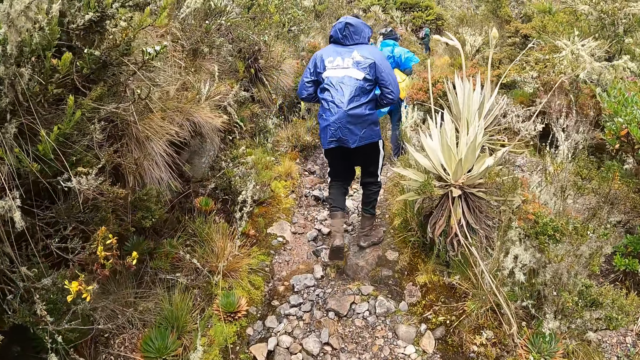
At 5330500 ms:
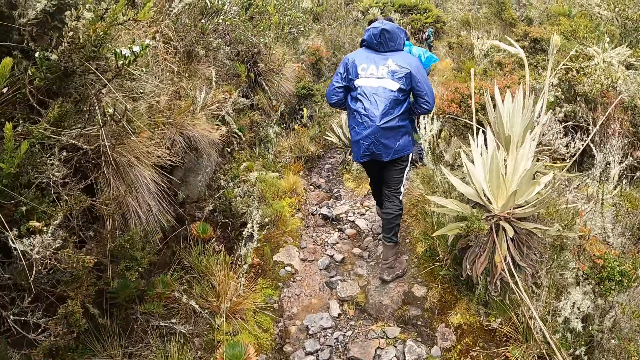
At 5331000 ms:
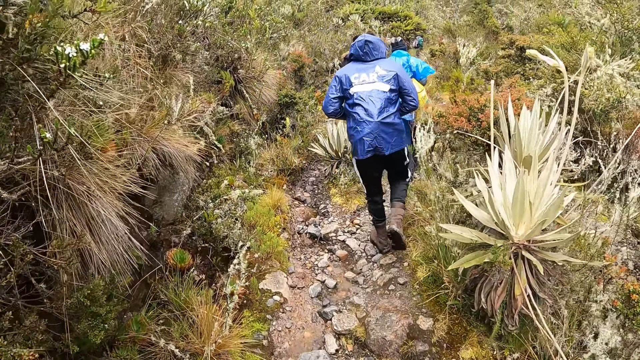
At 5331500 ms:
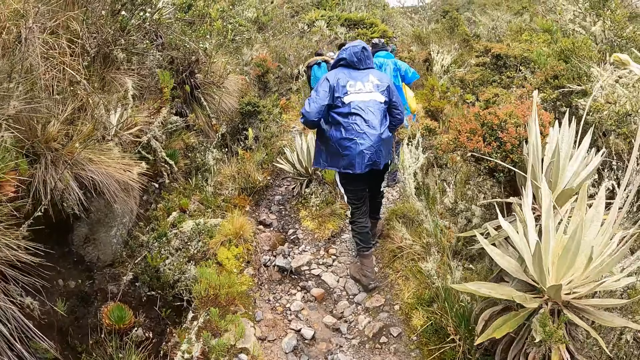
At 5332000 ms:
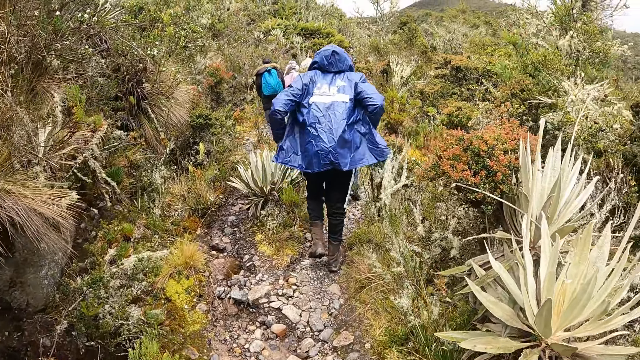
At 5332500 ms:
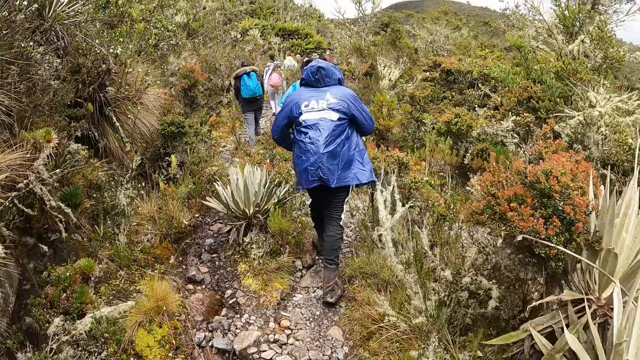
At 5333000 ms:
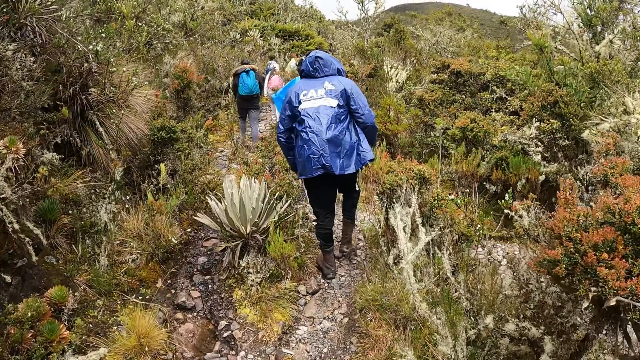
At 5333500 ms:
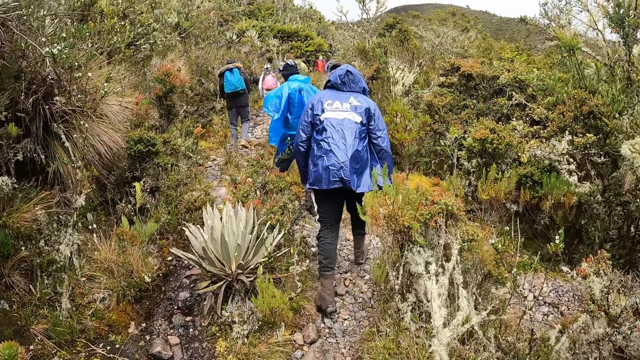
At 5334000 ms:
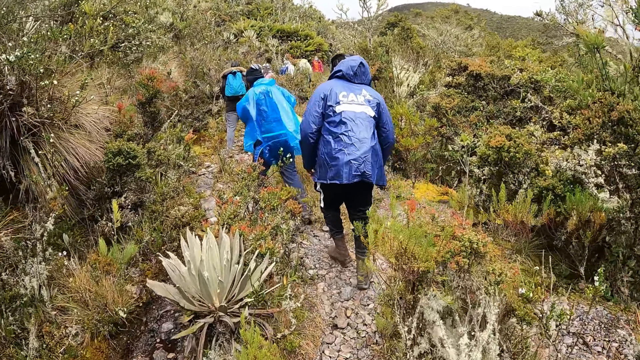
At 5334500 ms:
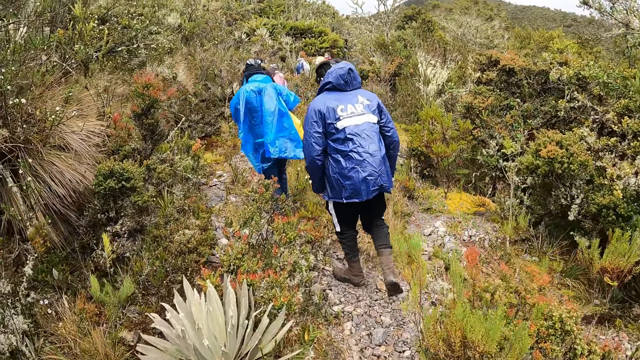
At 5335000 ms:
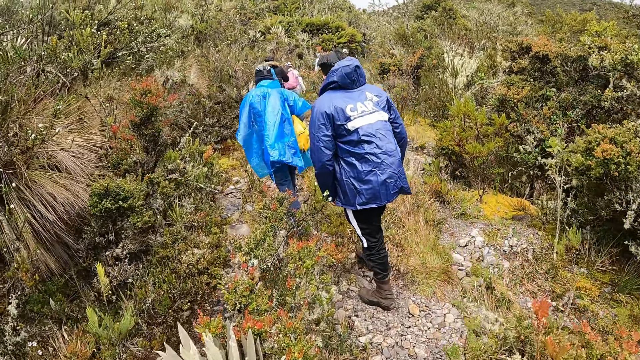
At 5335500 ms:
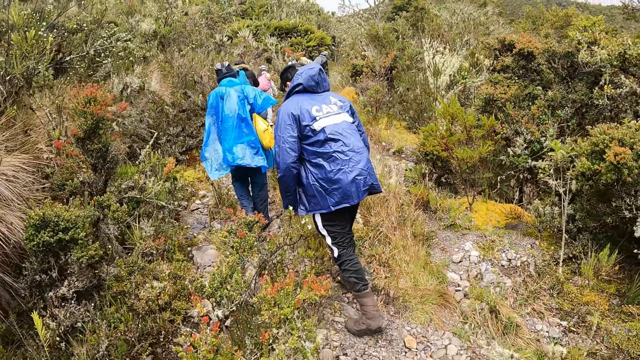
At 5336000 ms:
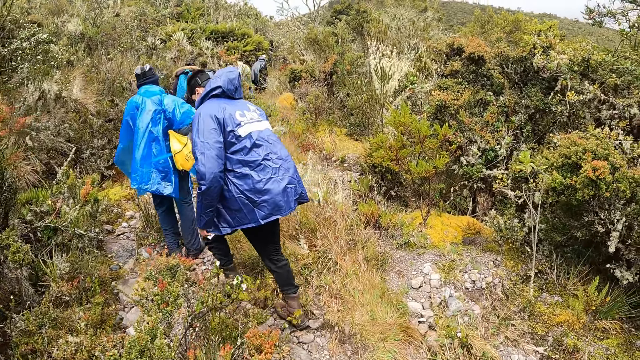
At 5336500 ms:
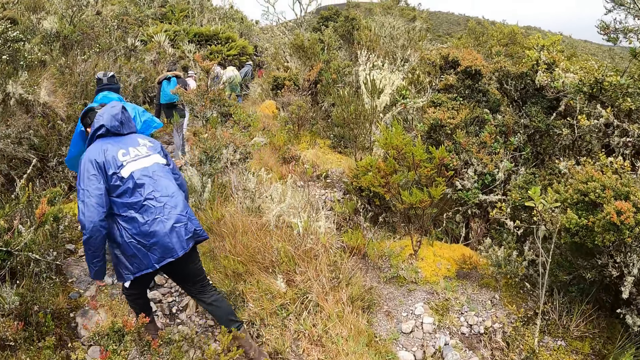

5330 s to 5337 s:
A man adjusts the rain coat on his body with both hands.

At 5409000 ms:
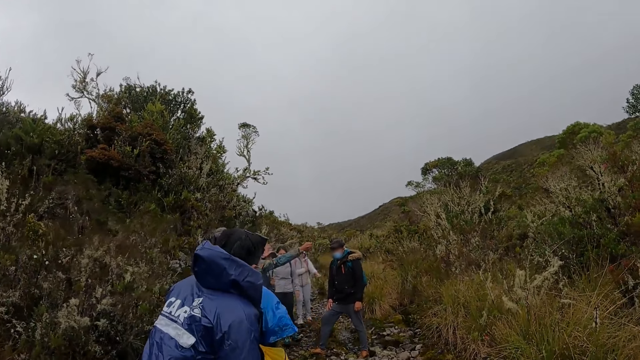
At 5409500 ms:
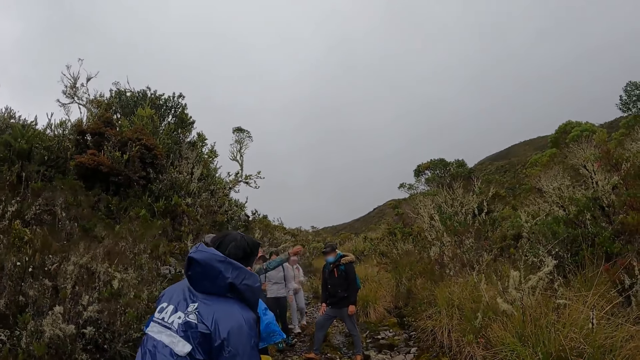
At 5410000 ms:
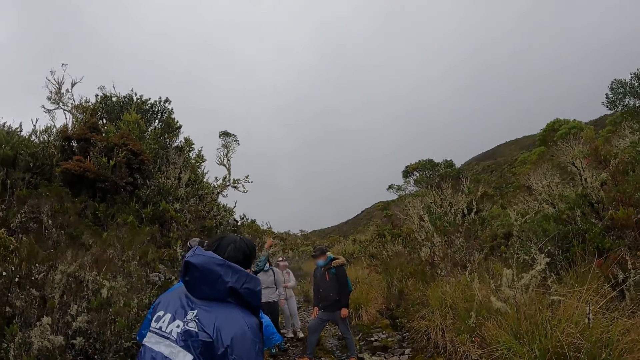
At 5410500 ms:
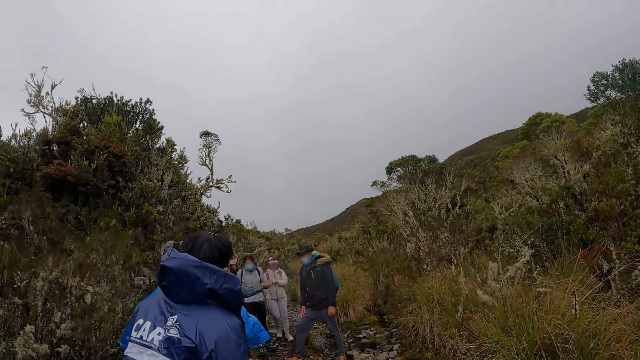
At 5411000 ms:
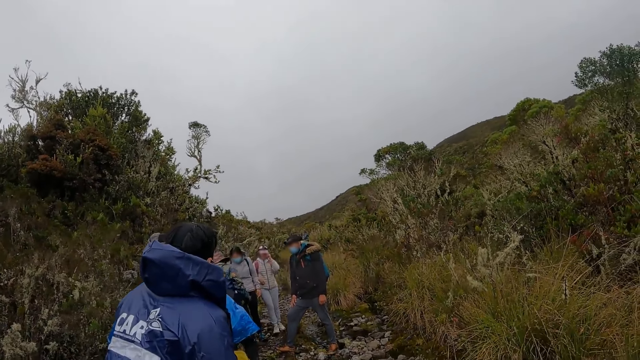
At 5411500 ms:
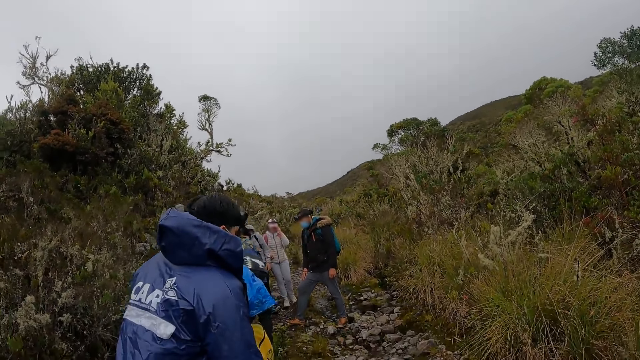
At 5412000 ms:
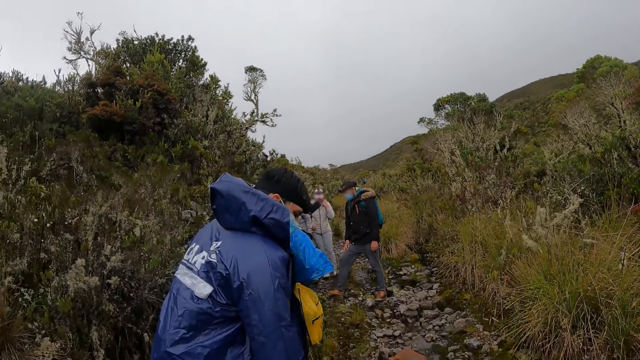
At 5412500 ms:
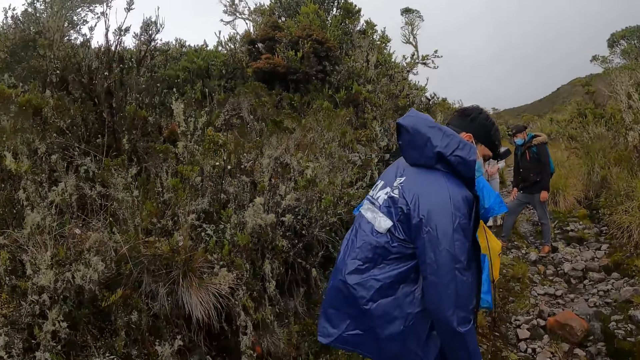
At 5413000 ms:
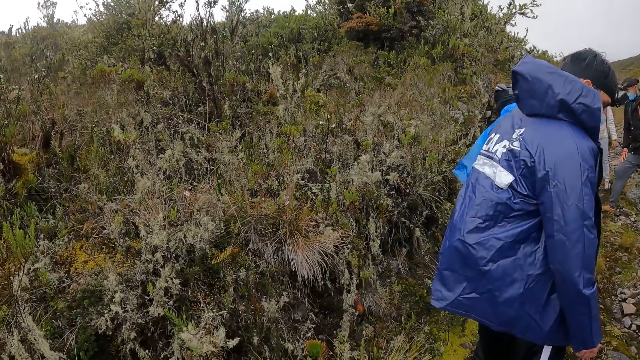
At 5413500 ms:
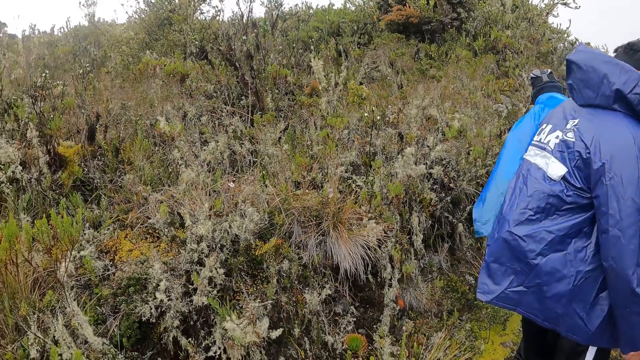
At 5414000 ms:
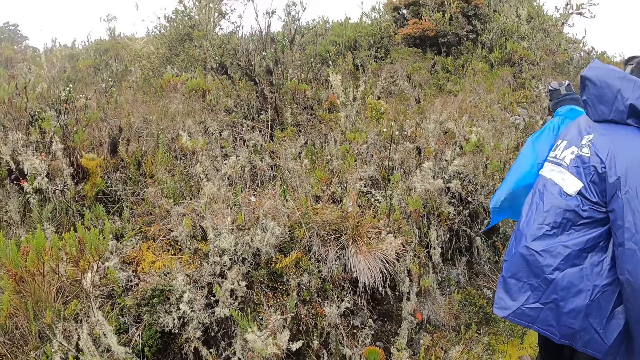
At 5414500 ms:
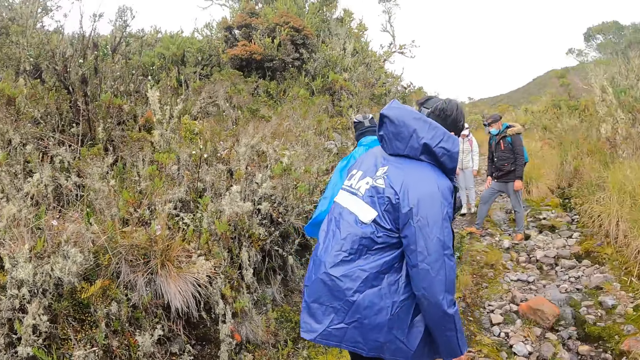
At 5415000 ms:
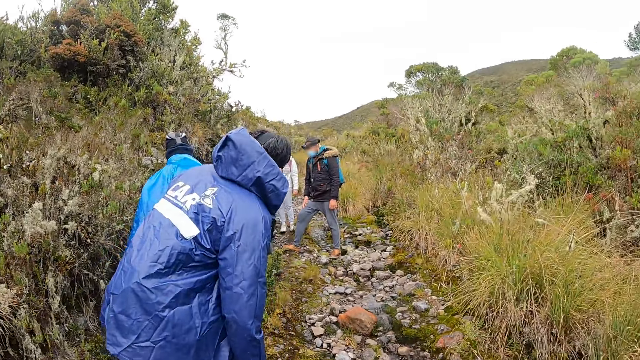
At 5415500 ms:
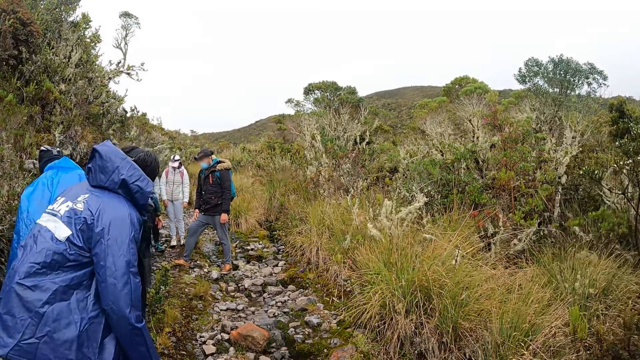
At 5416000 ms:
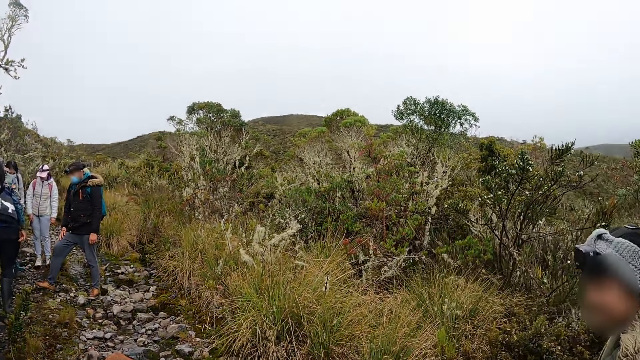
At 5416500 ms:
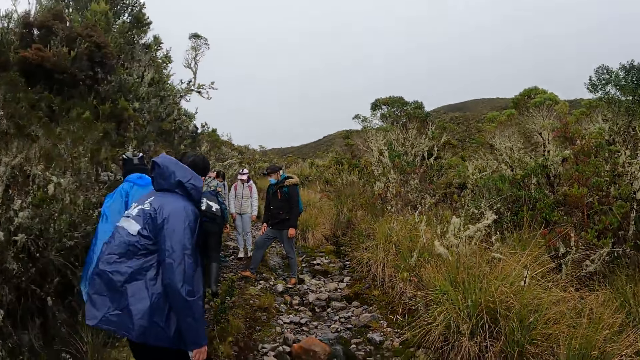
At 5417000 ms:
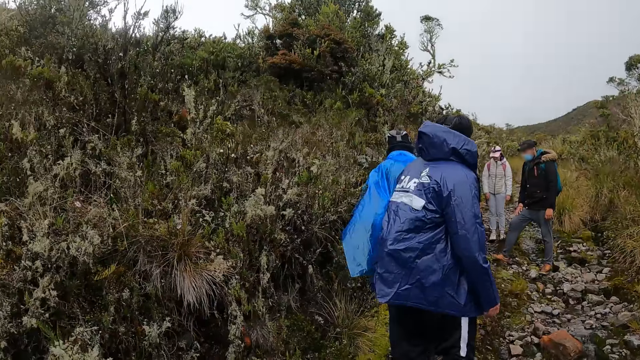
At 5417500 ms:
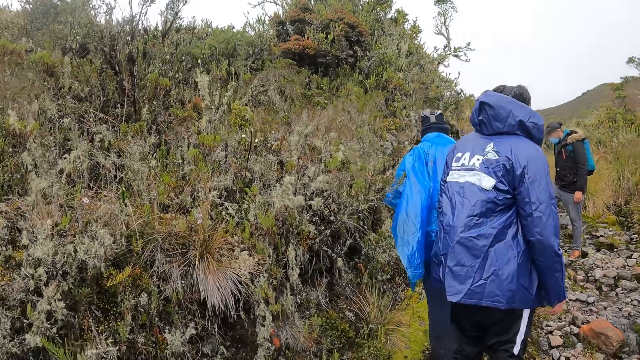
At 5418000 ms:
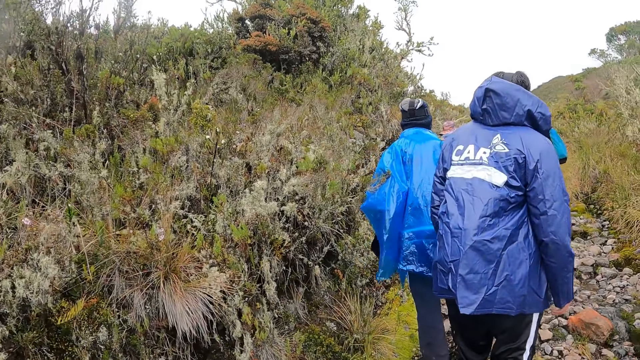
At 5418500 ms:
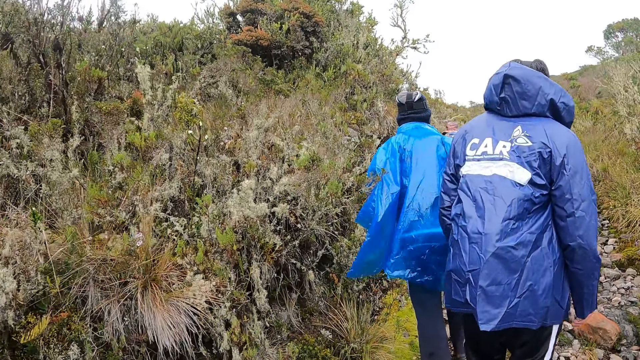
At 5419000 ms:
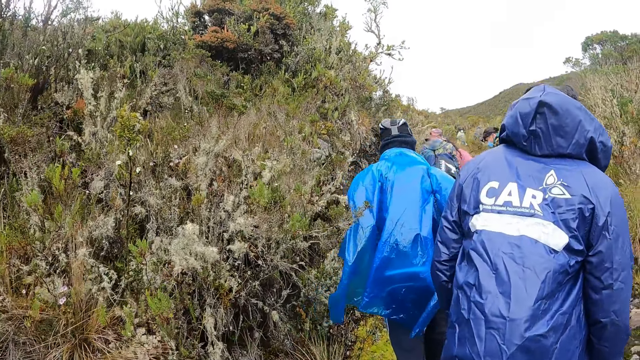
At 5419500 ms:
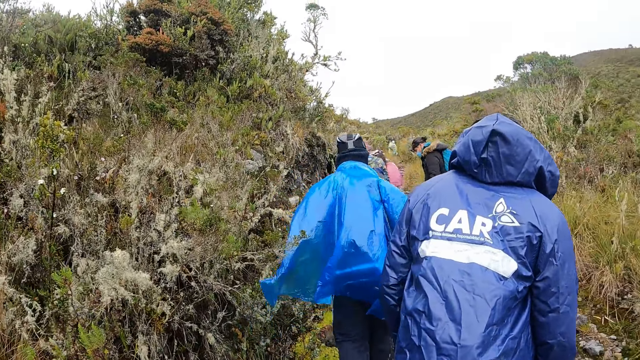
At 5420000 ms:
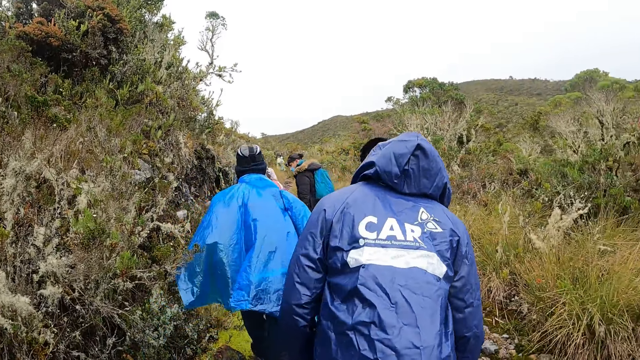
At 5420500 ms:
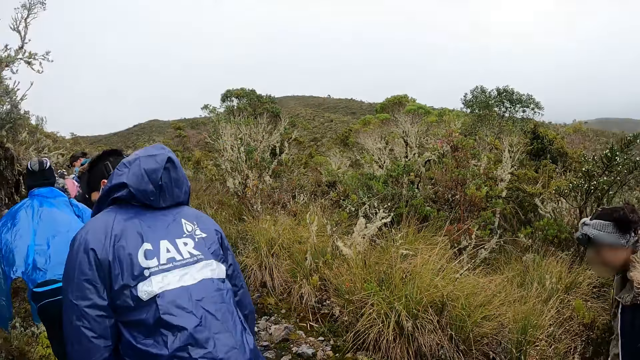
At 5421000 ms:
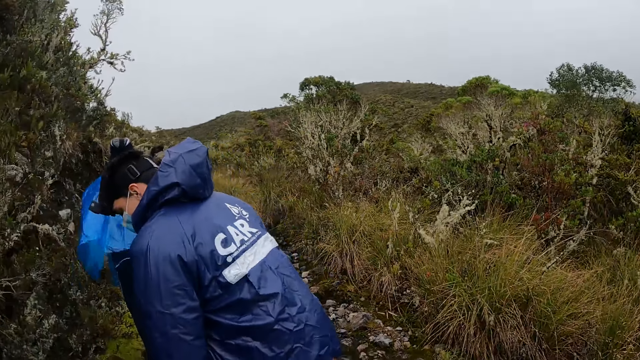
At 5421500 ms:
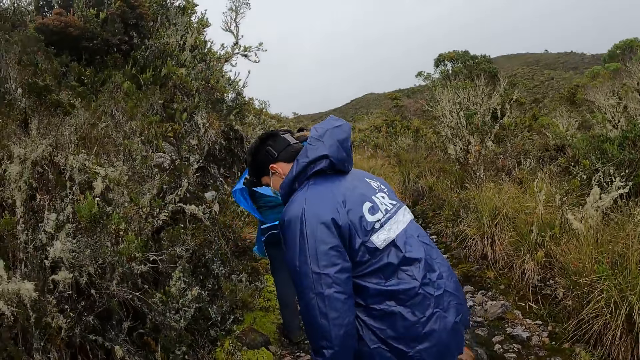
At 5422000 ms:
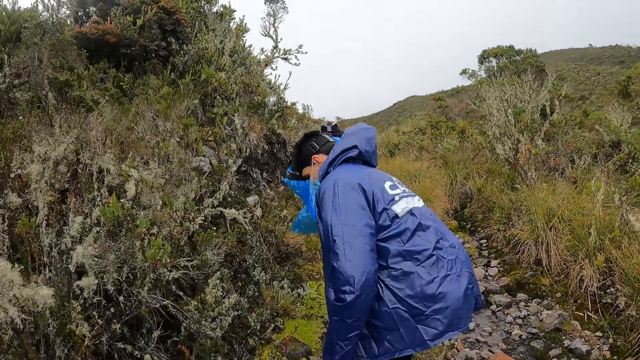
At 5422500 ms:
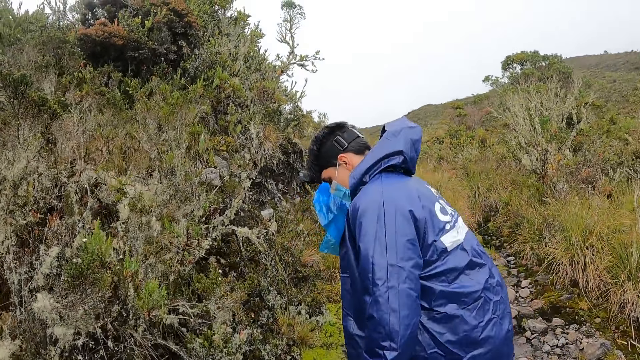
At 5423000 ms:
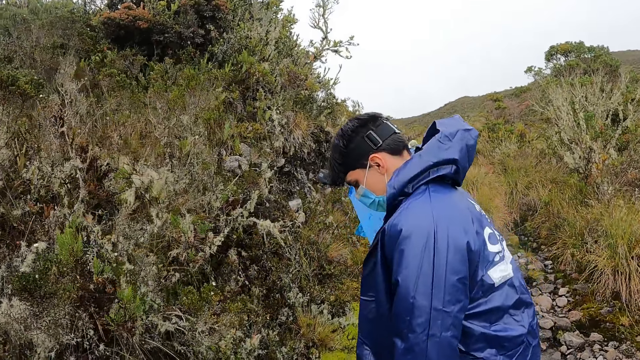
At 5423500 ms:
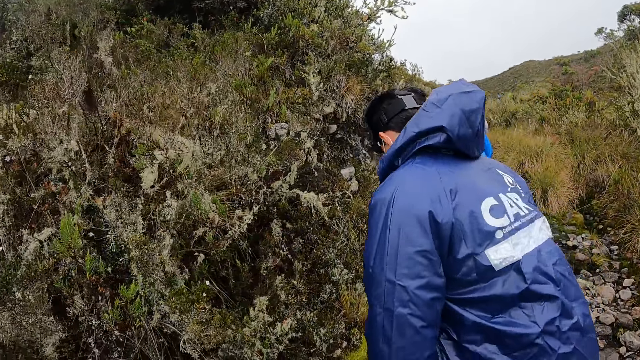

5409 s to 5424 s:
The camera wearer looks around. They walk on a rocky footpath with the group of people.
